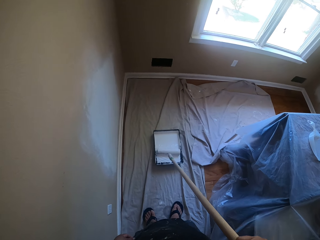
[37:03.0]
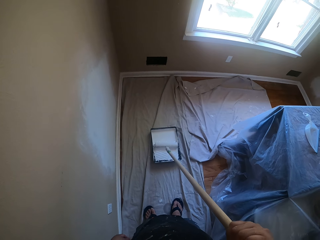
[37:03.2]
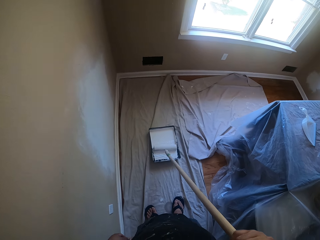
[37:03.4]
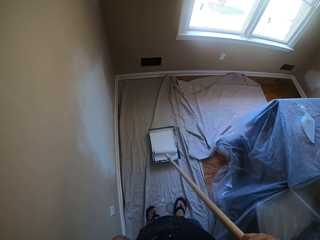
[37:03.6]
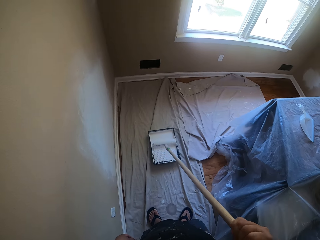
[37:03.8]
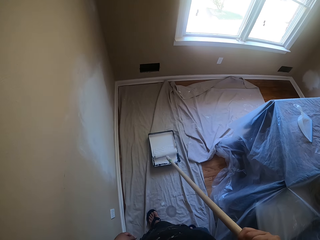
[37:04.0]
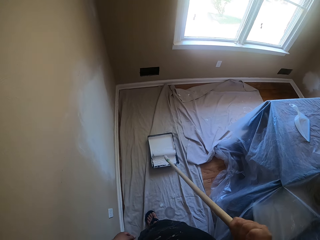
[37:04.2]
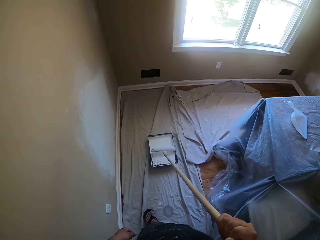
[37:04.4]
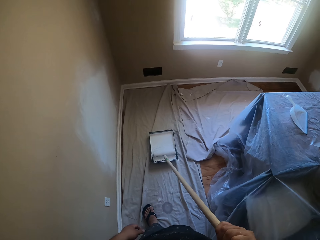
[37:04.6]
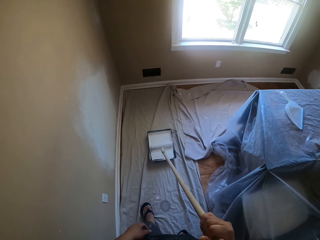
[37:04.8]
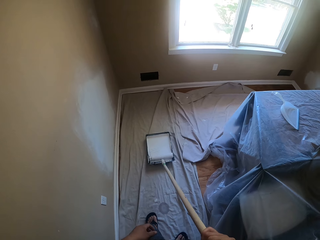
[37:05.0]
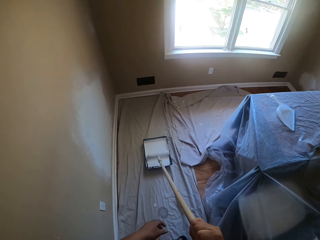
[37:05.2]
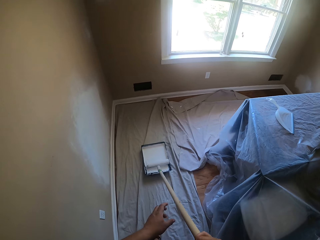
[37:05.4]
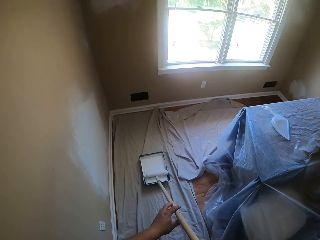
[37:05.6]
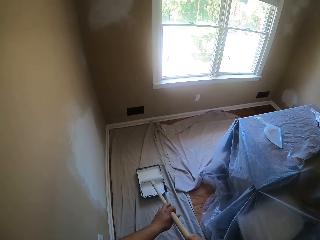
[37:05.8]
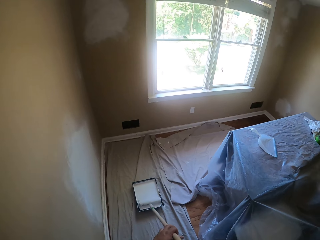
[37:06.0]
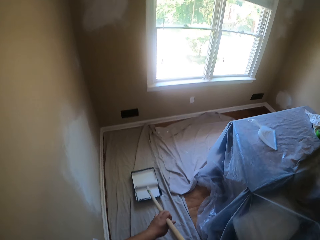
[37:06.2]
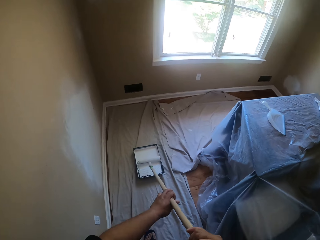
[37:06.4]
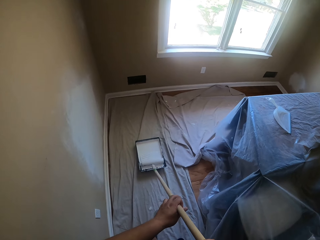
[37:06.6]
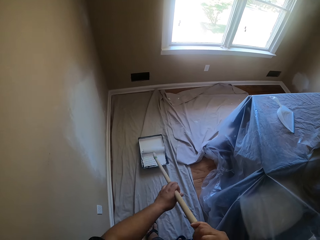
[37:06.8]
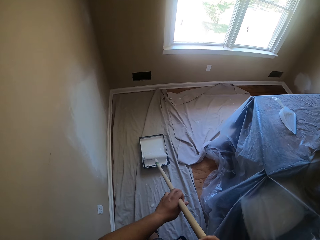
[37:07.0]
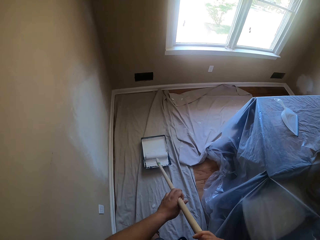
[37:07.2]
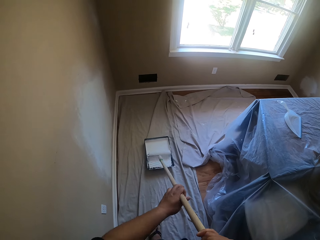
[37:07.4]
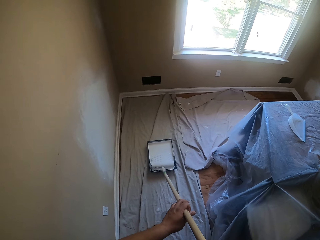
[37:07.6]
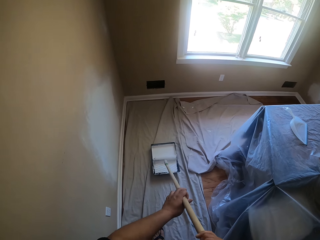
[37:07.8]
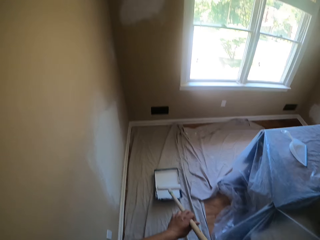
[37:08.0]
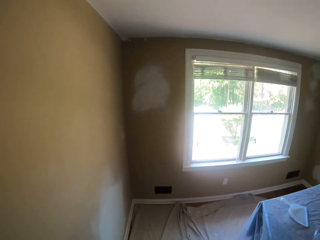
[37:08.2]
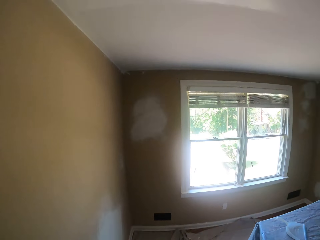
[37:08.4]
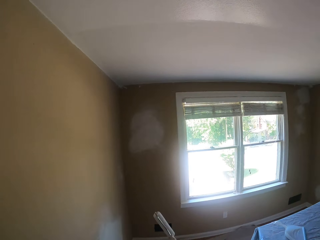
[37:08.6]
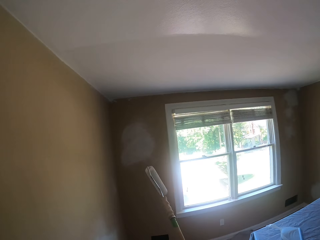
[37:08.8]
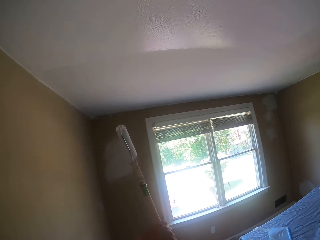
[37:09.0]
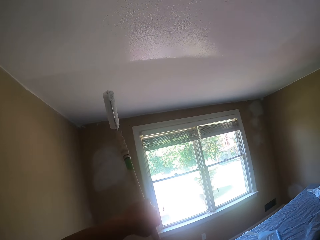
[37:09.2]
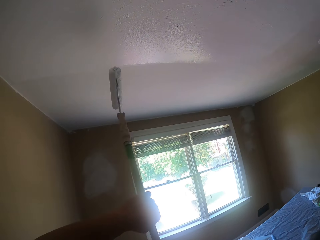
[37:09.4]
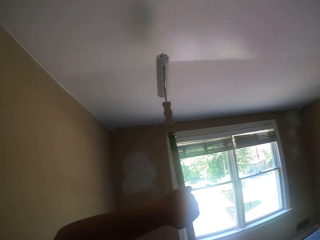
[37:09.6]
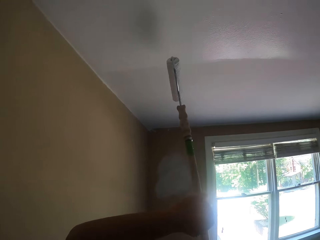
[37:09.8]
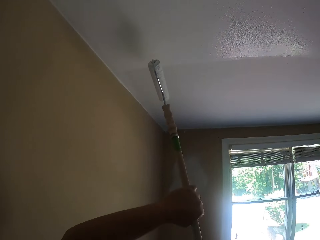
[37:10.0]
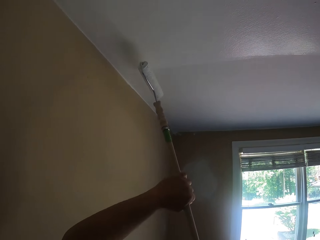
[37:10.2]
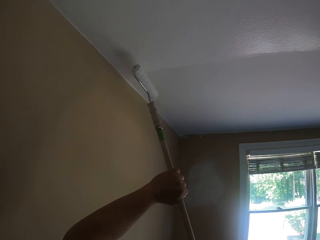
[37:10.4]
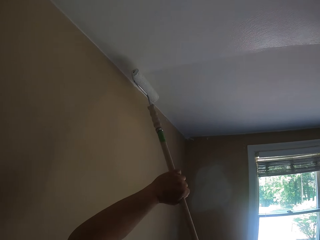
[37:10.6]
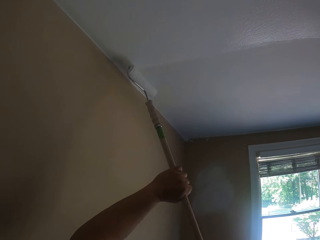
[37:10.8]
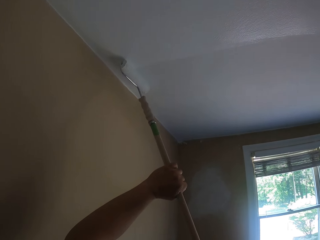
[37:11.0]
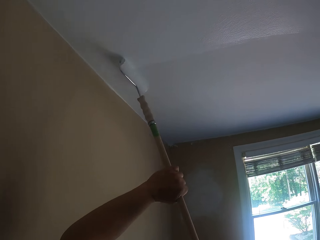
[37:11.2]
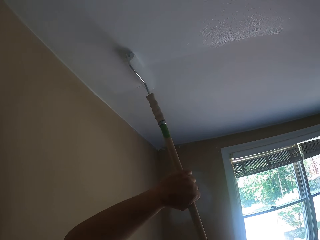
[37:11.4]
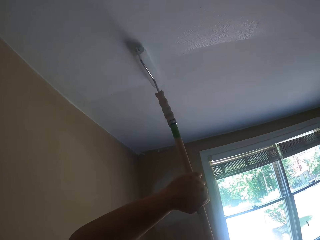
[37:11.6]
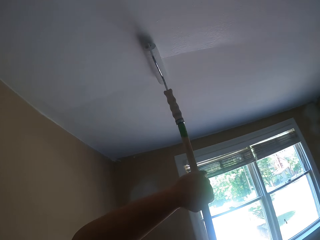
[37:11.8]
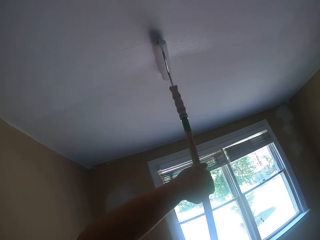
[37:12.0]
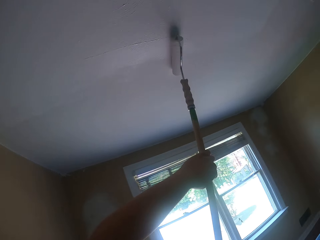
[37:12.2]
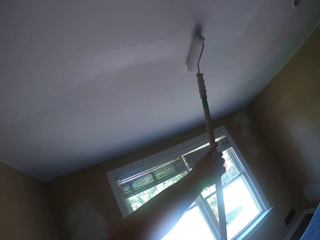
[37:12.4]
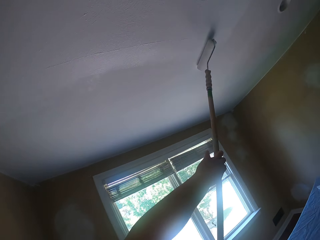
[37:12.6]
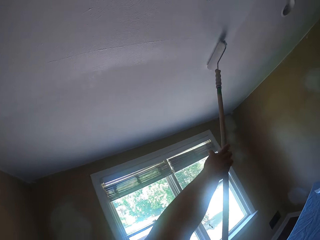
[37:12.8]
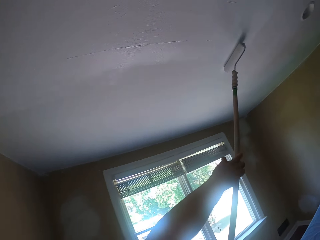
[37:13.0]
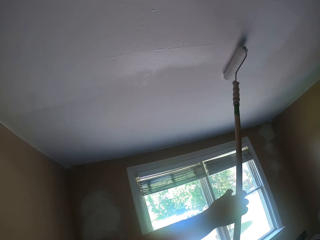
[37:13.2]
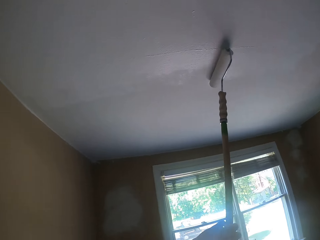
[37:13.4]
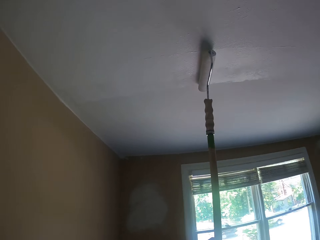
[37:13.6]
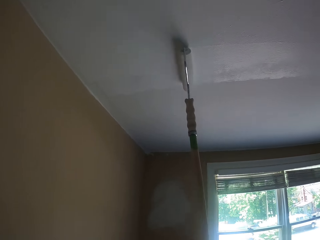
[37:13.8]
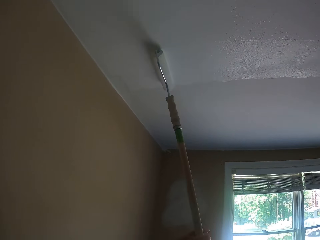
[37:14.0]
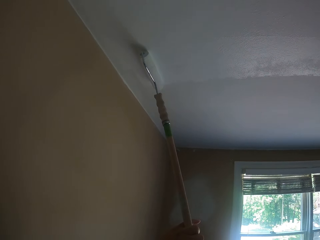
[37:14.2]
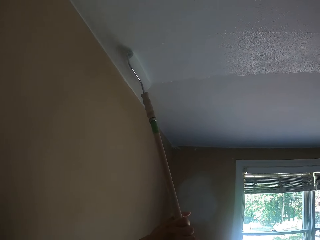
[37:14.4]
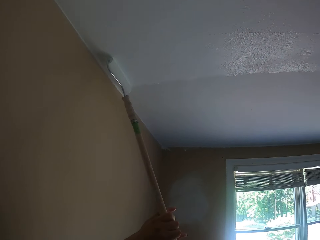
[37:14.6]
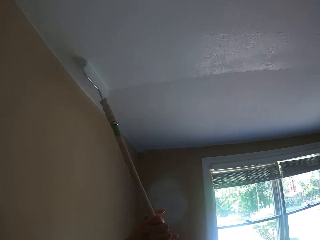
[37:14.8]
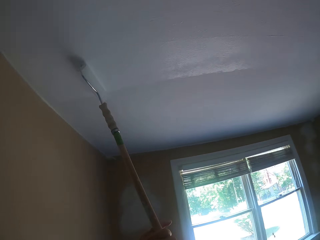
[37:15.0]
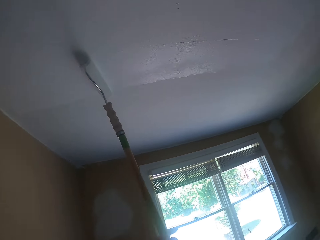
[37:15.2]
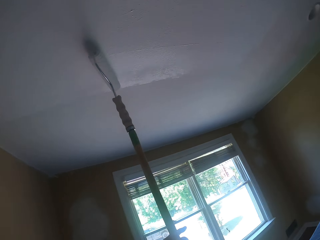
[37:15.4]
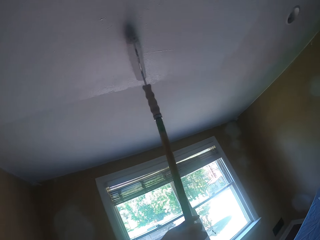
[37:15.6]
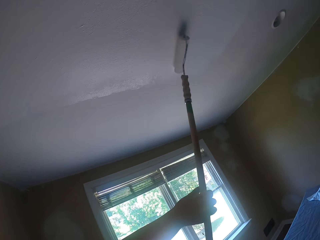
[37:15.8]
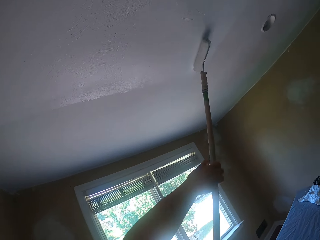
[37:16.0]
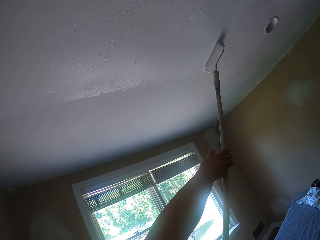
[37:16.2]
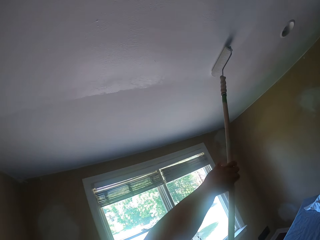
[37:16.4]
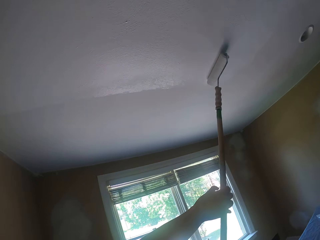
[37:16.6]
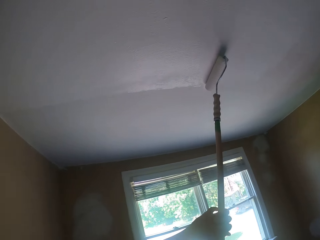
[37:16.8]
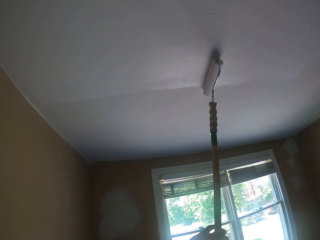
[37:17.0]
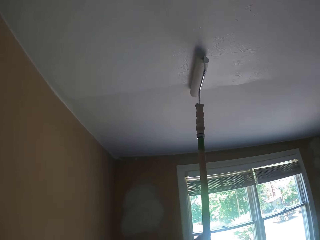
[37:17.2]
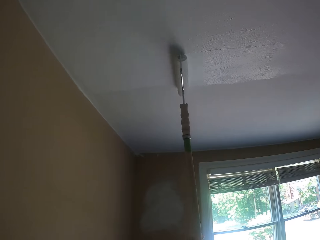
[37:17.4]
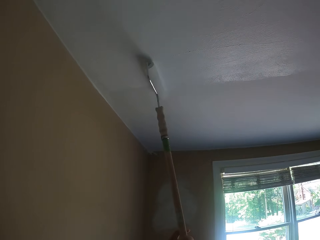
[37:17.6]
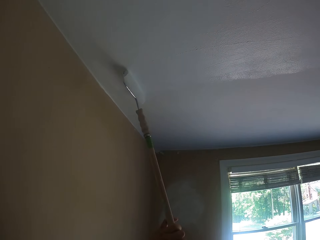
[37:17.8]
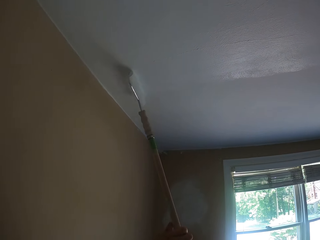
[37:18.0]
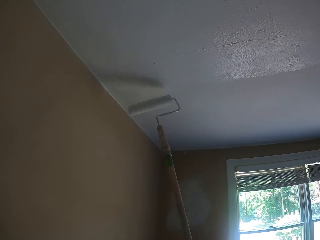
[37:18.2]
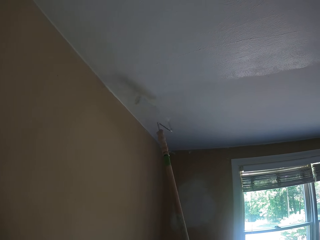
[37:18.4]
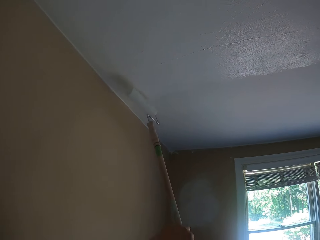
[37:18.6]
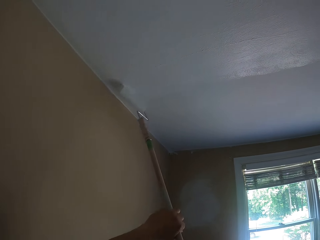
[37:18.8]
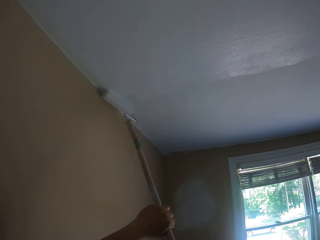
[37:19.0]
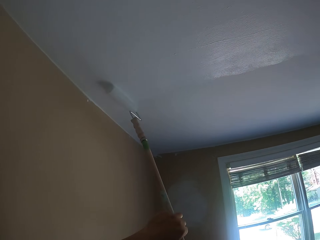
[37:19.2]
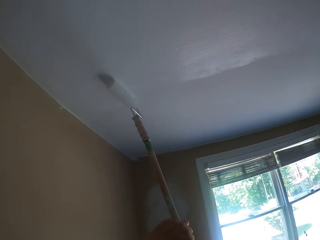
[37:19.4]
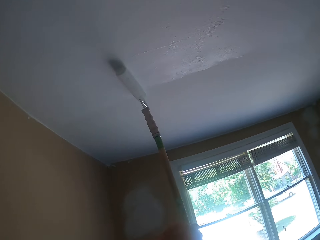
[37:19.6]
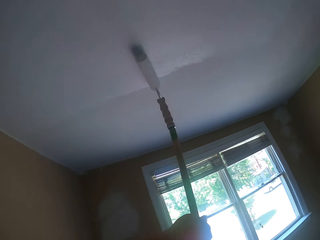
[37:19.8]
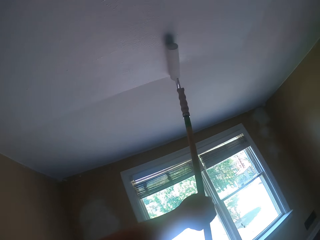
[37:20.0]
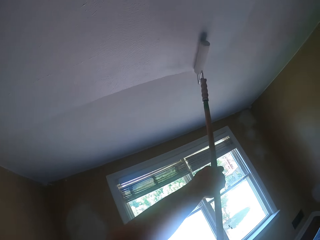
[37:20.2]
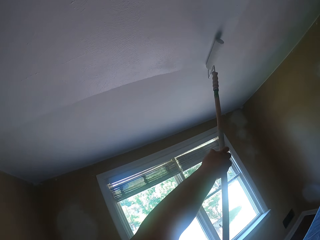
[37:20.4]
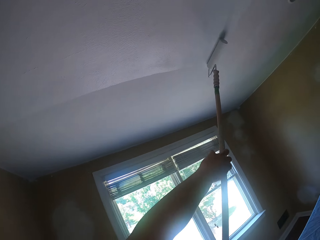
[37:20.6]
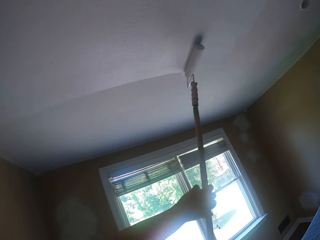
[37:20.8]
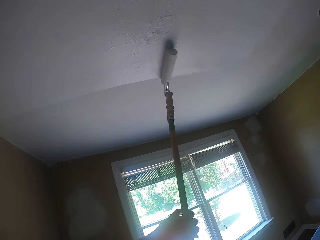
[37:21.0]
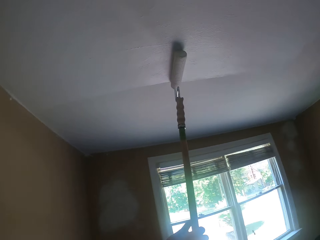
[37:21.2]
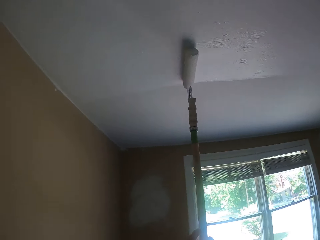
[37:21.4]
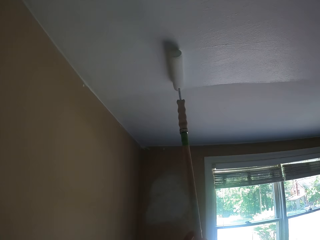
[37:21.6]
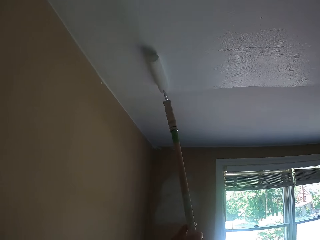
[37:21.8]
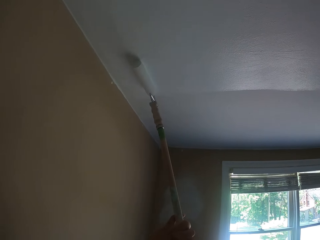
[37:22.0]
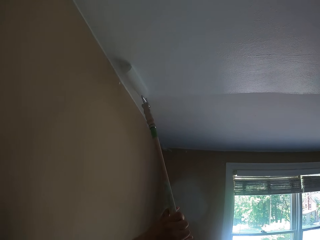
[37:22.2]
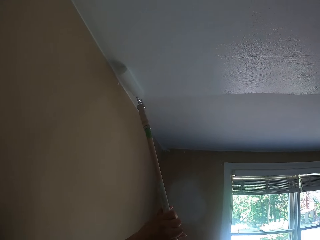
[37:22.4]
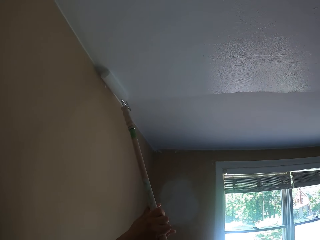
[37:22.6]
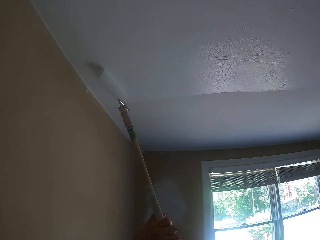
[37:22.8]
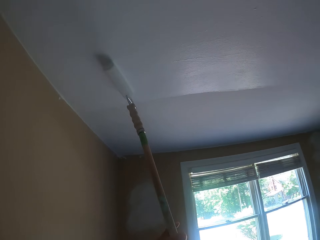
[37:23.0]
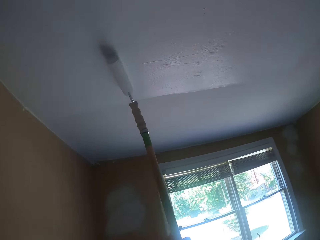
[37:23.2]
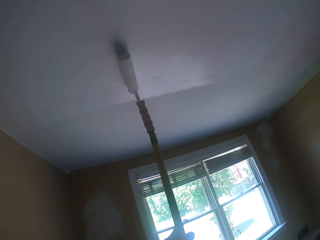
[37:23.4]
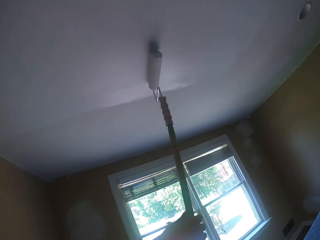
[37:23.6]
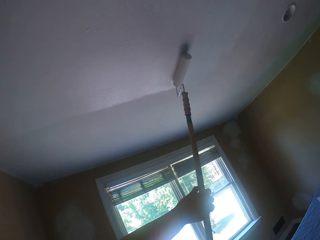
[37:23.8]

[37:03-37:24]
The camera wearer holds the paint roller with both hands. They paint the ceiling with the paint roller. They turn the paint roller. They paint the ceiling with the paint roller again.
